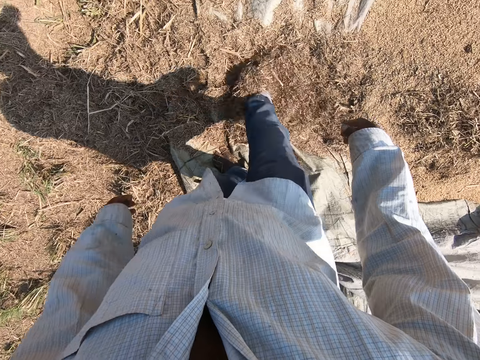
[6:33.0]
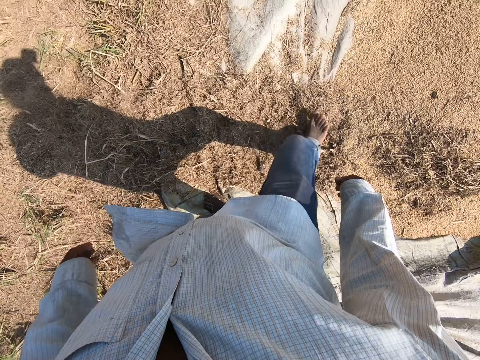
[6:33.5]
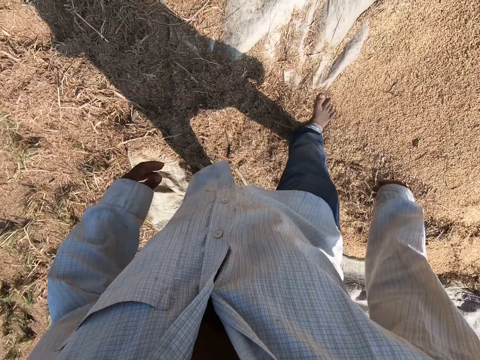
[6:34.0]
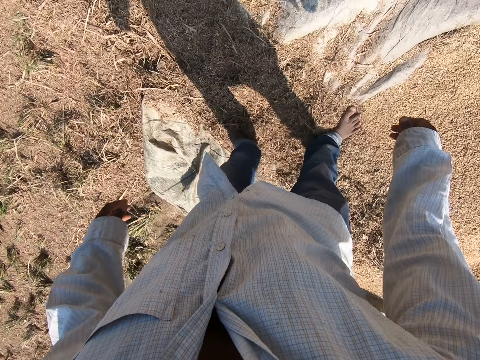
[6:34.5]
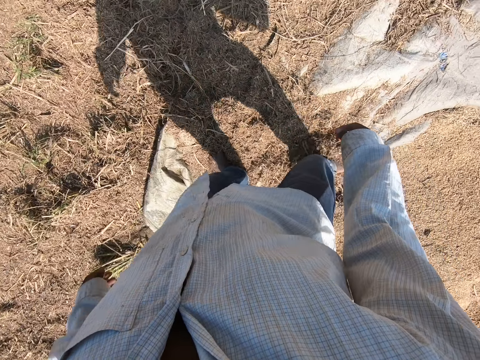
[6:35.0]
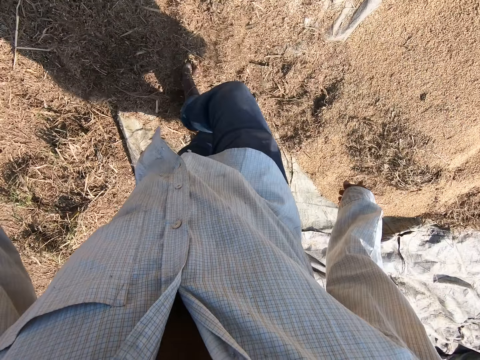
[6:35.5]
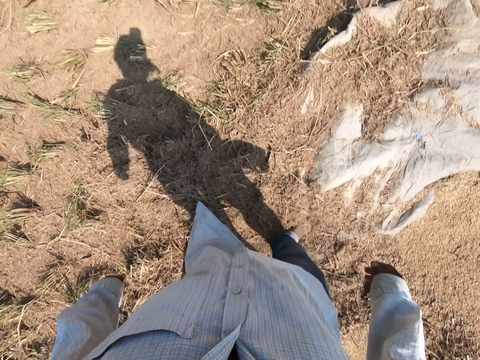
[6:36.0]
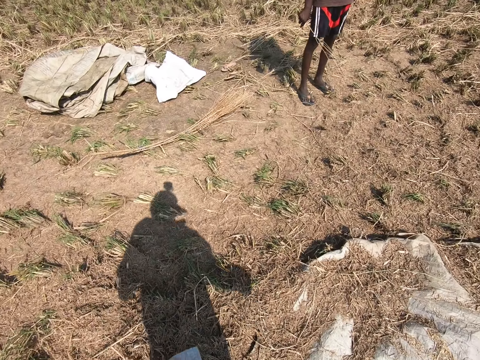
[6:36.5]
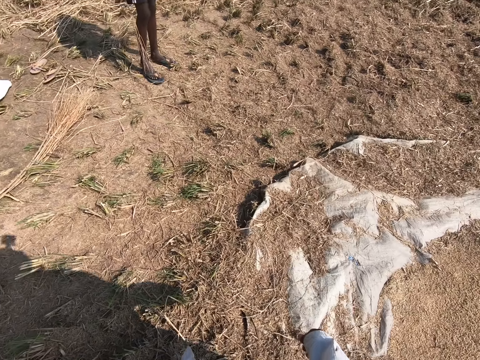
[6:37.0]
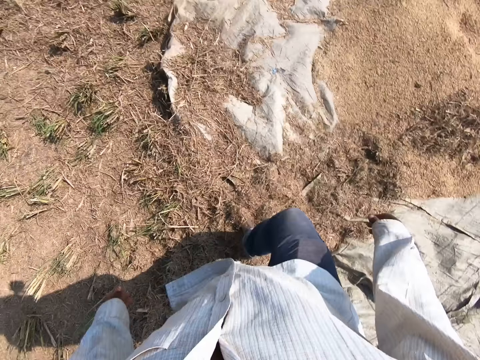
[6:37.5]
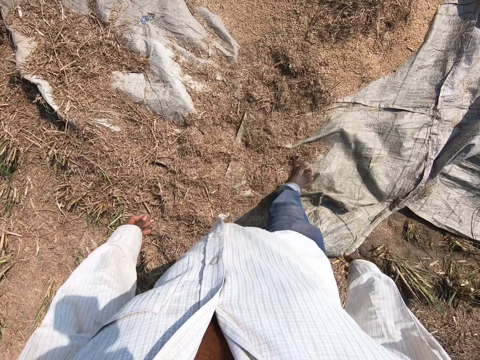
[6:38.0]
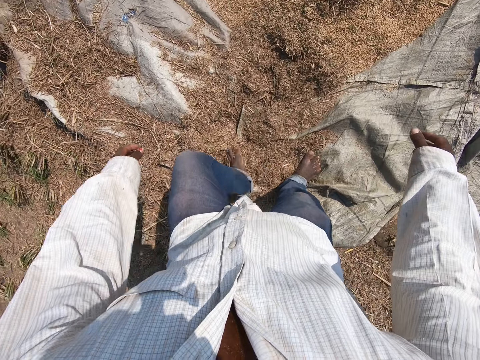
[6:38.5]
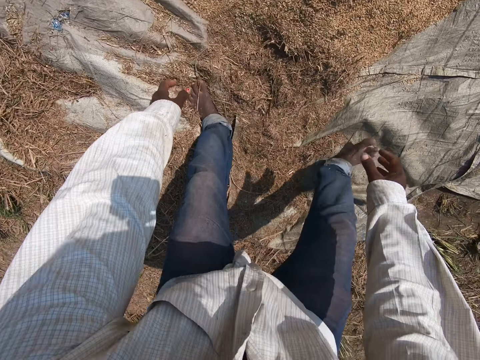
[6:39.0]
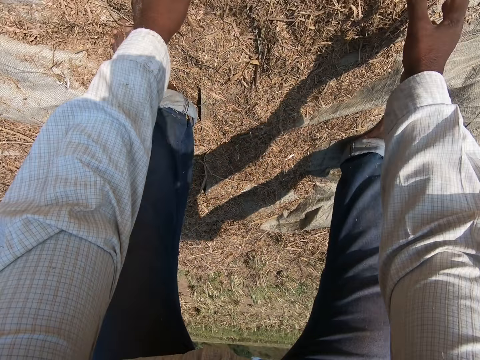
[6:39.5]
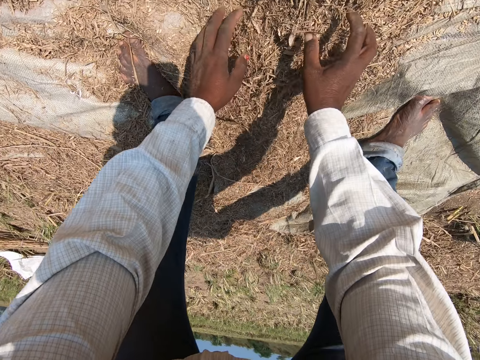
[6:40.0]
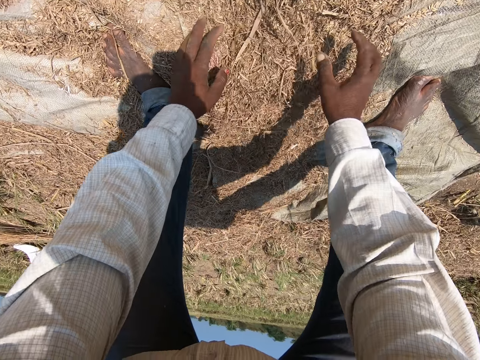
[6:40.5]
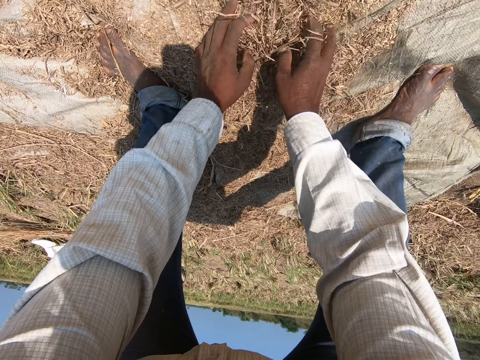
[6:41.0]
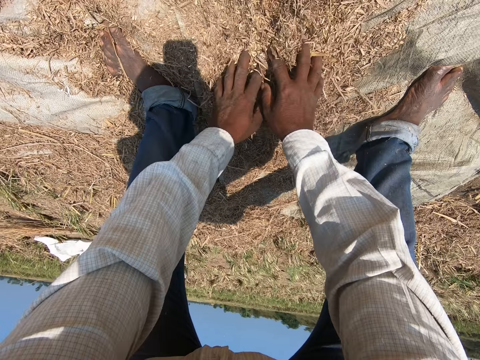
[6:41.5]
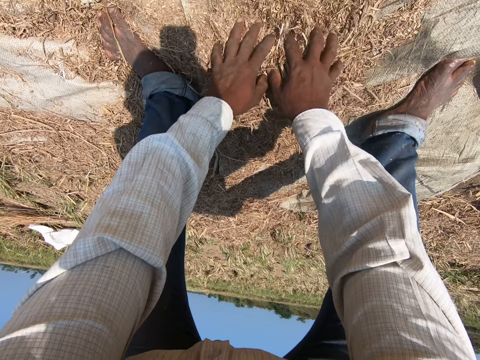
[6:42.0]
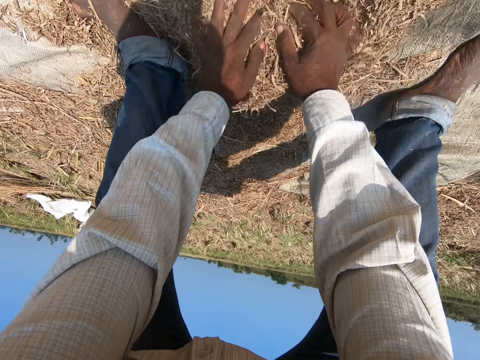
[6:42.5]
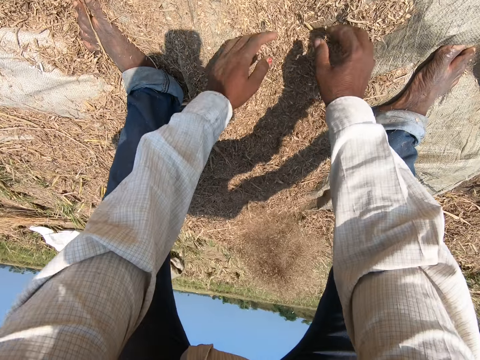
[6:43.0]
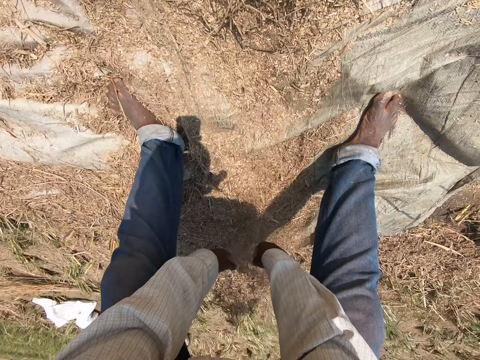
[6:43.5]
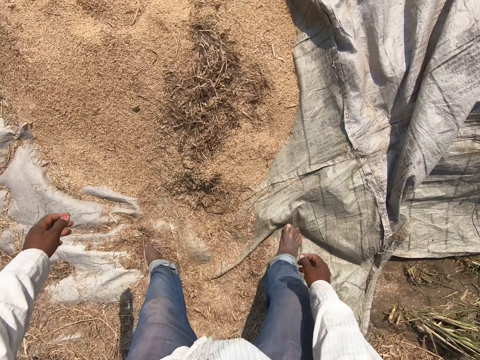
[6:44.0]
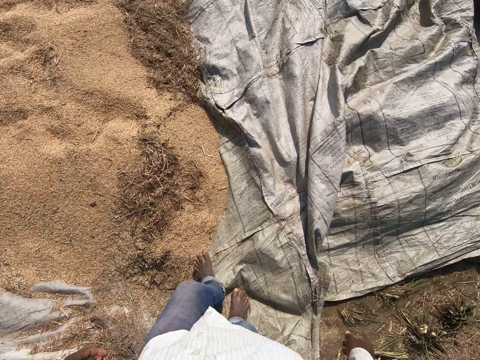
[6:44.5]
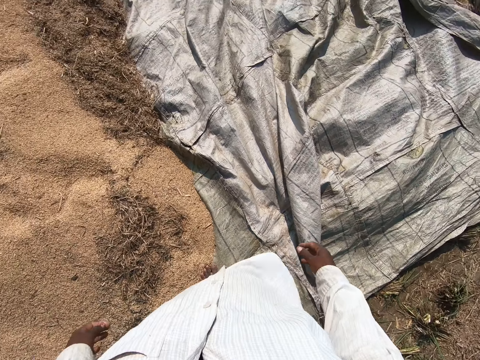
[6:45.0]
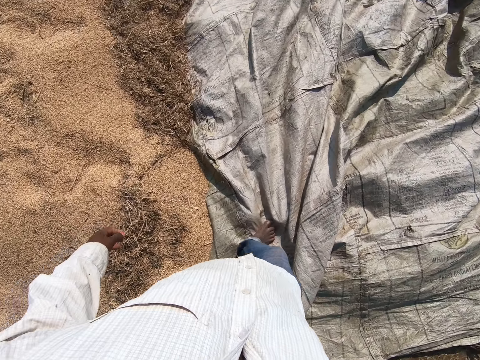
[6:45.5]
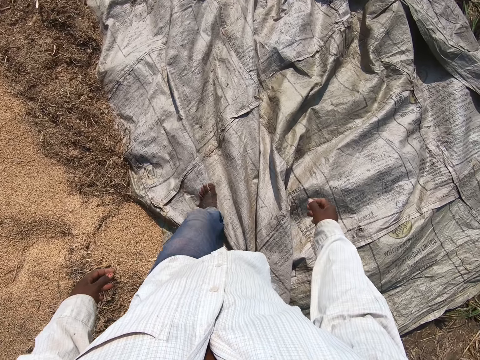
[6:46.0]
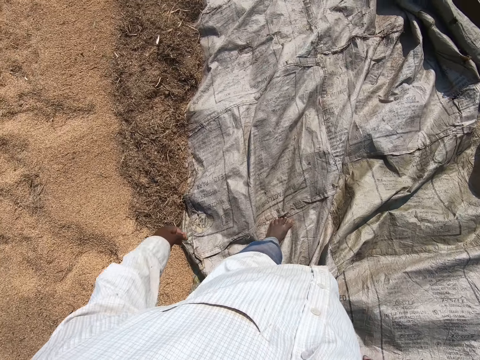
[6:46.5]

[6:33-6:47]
The camera wearer pushes the sheaves backwards with both hands. They walk forward.

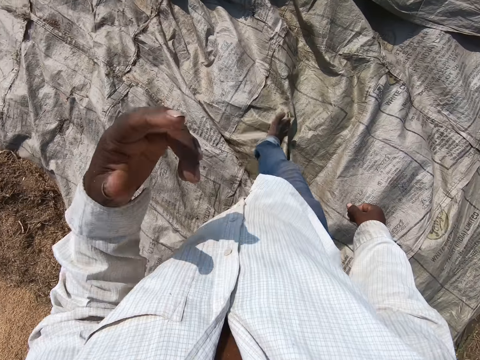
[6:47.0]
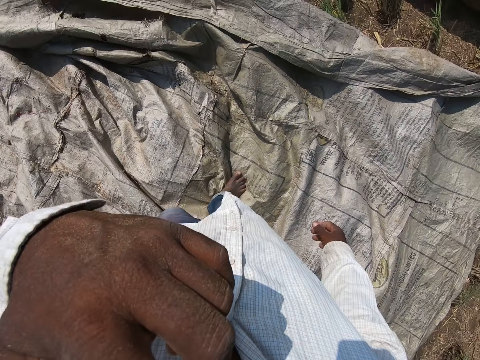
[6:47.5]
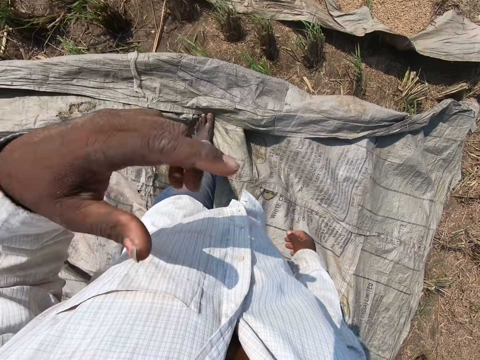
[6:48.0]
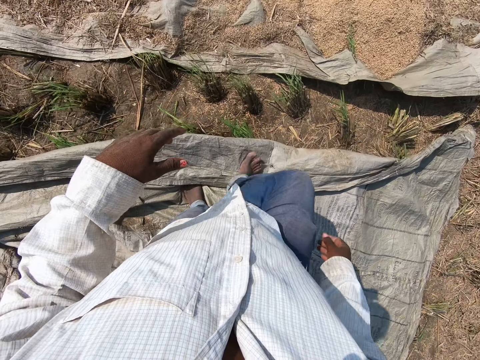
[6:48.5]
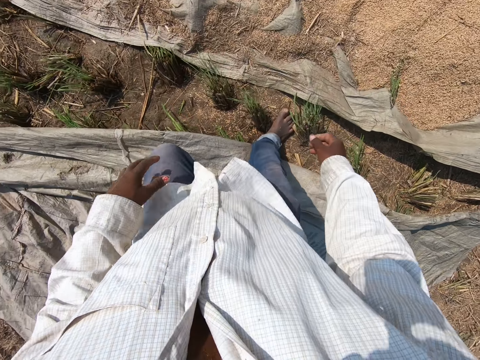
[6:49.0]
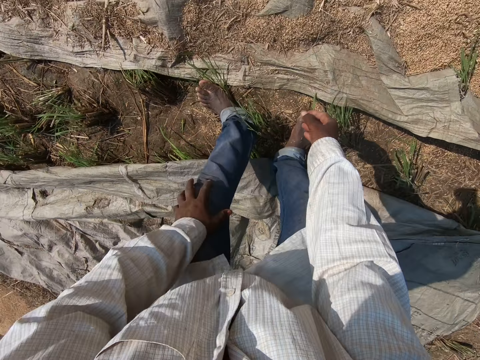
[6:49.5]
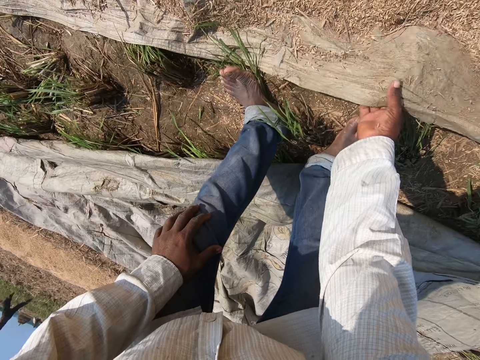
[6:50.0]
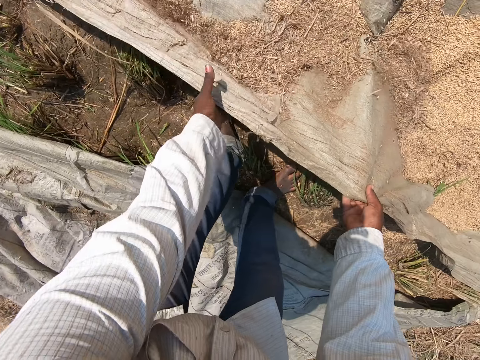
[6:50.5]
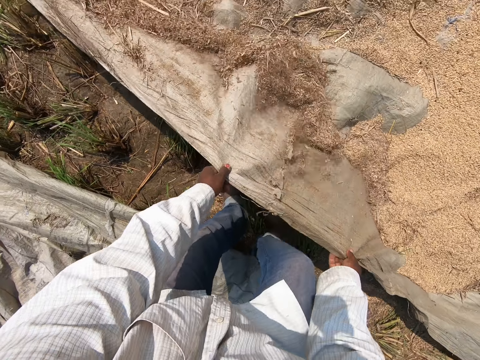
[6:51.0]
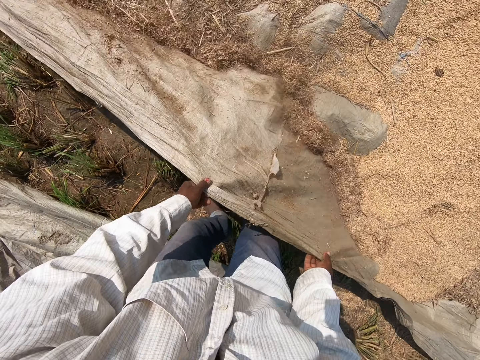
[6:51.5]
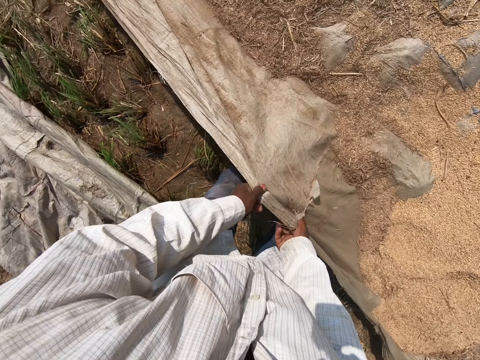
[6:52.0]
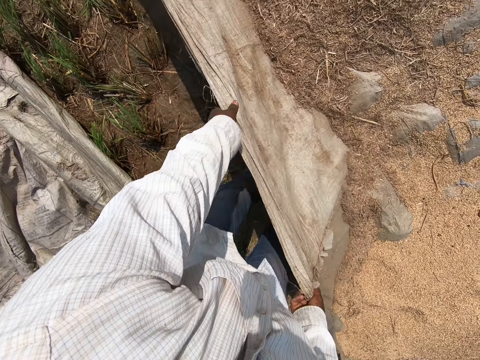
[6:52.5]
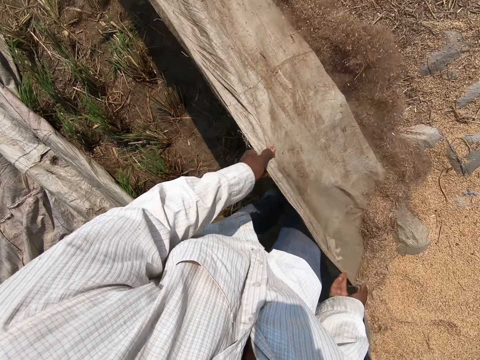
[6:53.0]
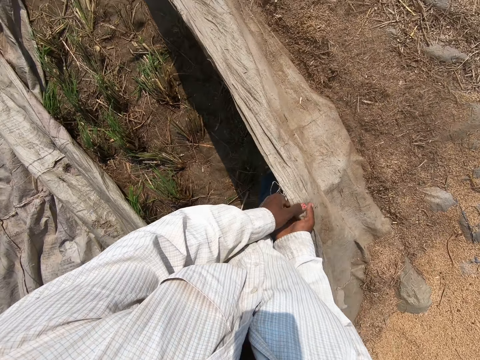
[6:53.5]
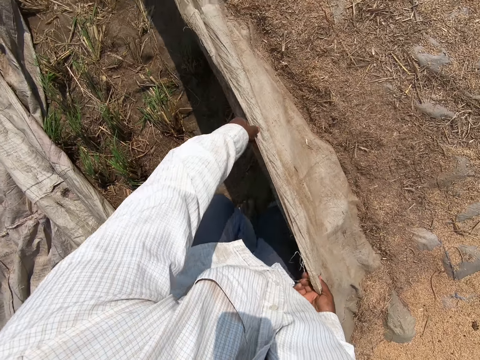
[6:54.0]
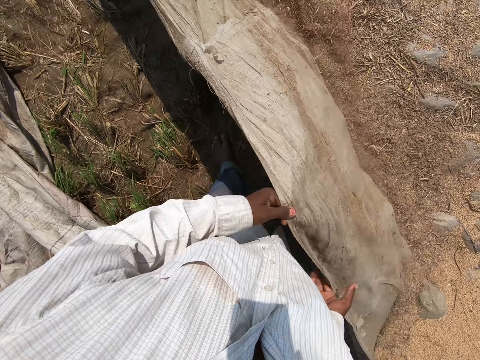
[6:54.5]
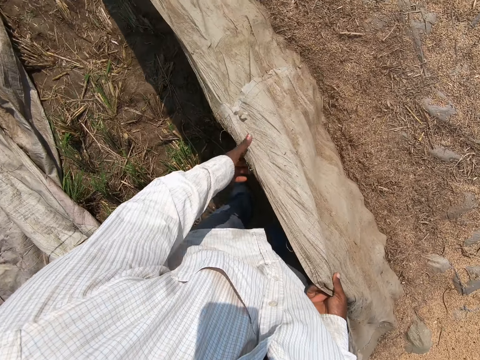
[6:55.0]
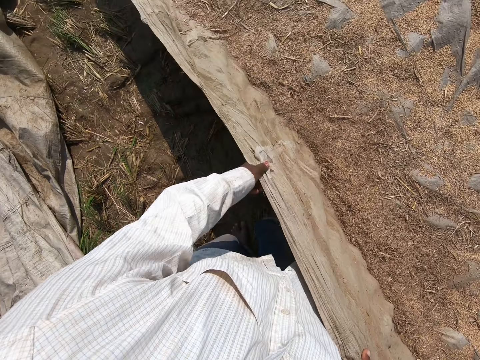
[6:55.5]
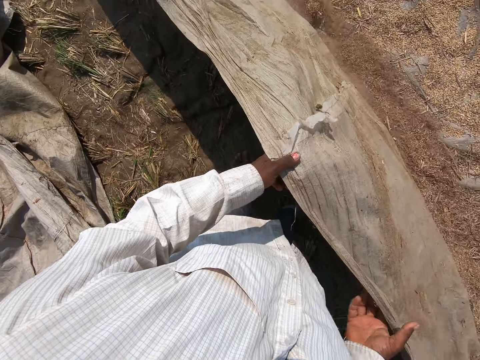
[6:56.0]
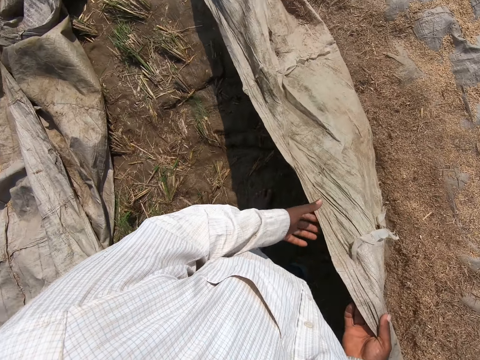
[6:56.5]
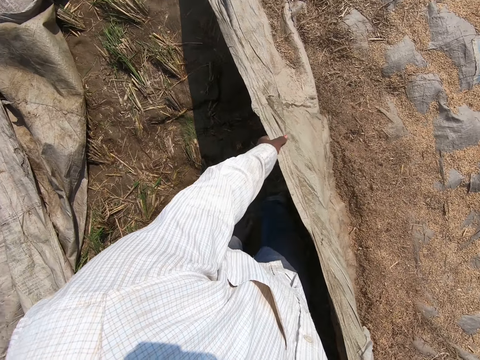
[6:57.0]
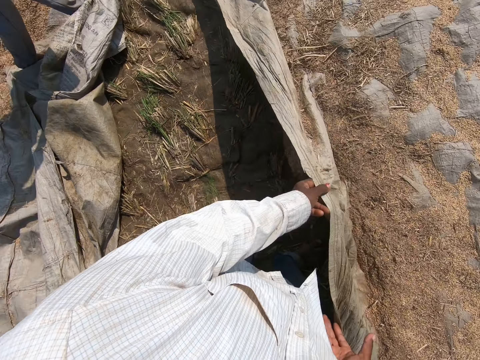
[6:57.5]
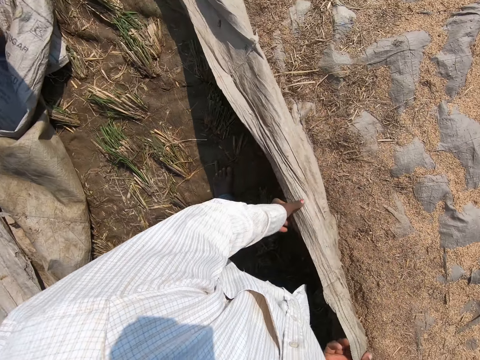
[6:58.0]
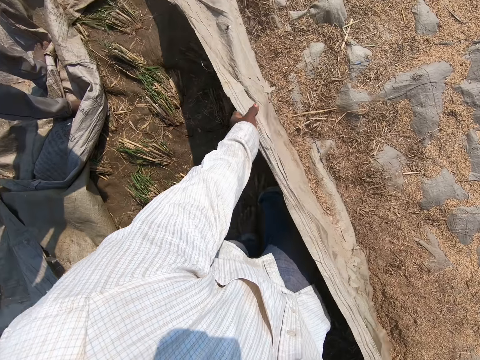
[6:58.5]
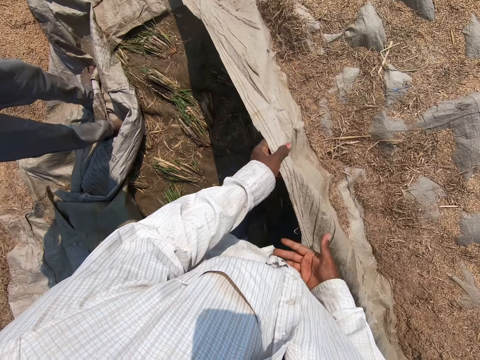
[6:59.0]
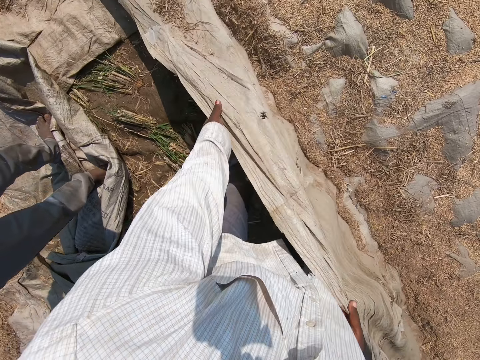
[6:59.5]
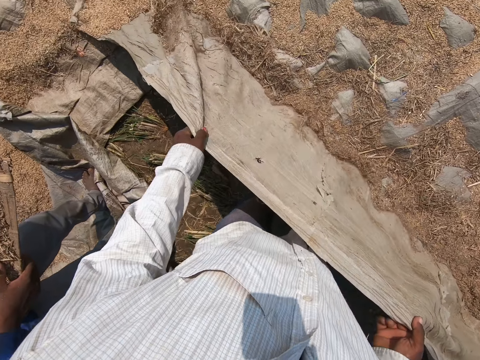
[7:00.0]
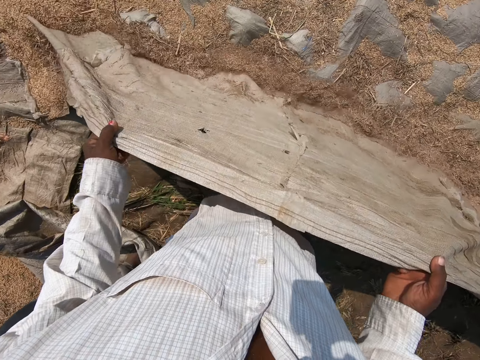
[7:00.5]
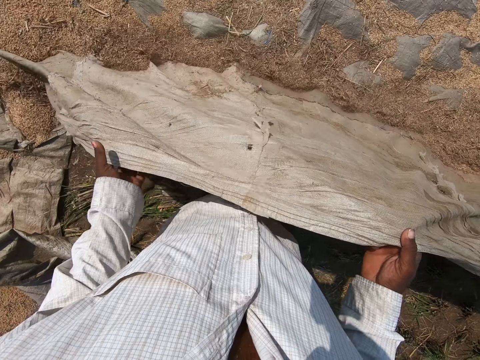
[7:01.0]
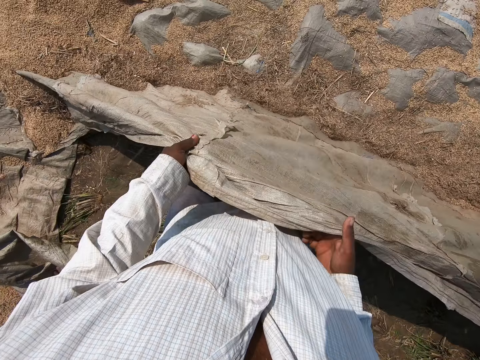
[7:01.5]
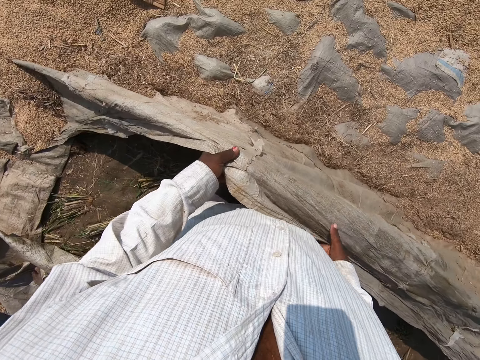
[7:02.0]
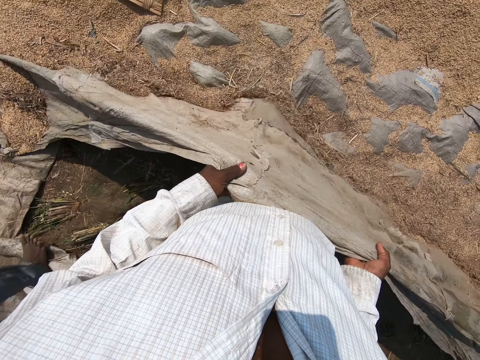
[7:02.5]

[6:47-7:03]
The camera wearer touches his face. He raises the sack up and holds the sack. He shakes the sack and steps to the left. A man steps forward. The camera wearer shakes the sack.
